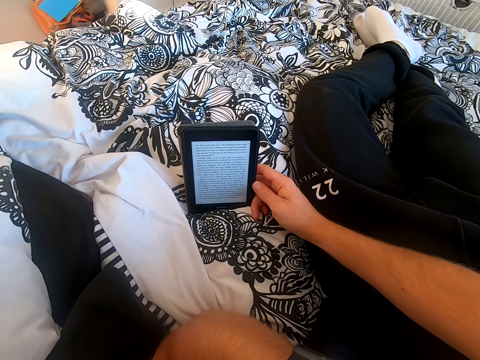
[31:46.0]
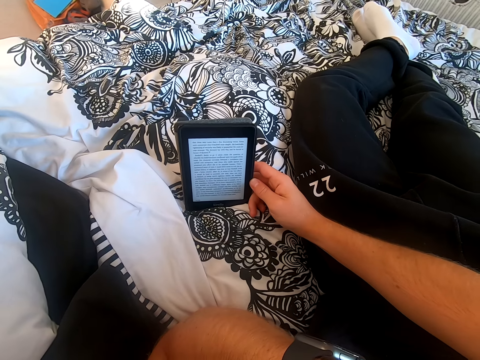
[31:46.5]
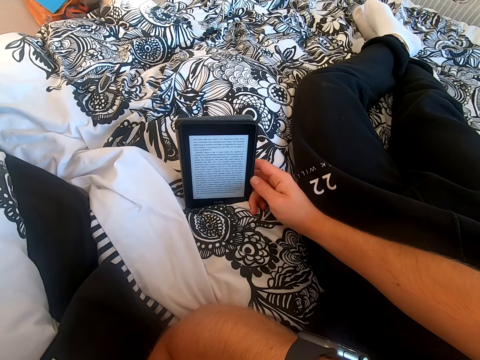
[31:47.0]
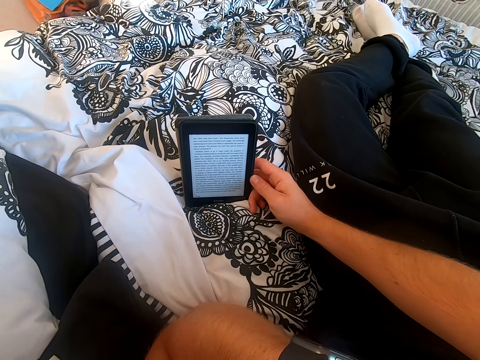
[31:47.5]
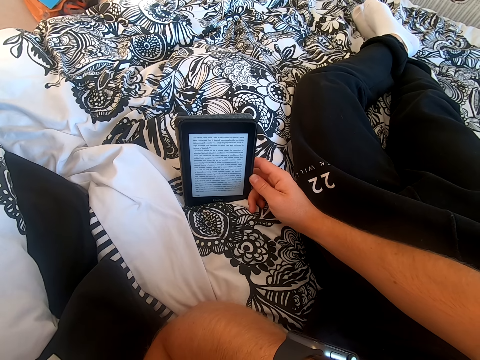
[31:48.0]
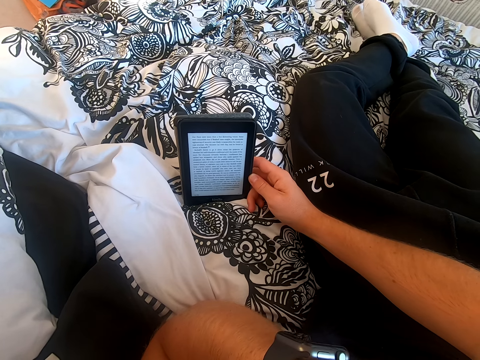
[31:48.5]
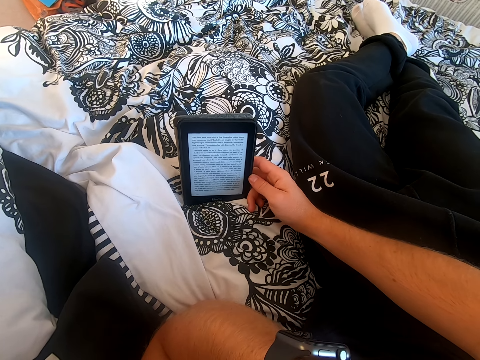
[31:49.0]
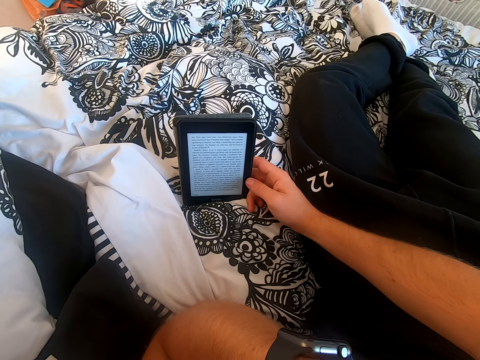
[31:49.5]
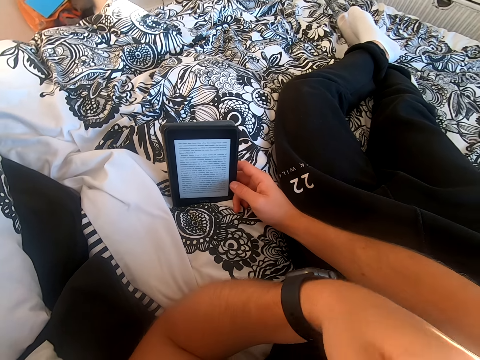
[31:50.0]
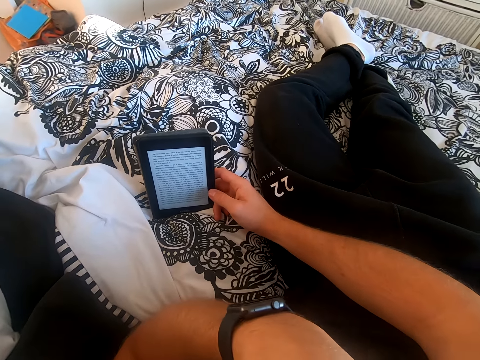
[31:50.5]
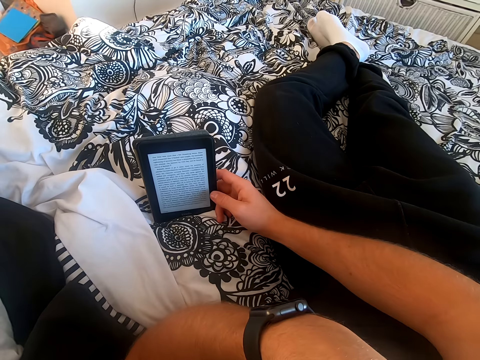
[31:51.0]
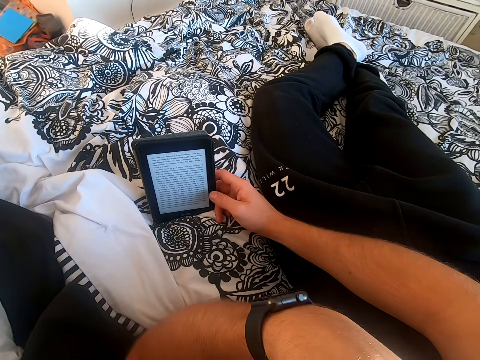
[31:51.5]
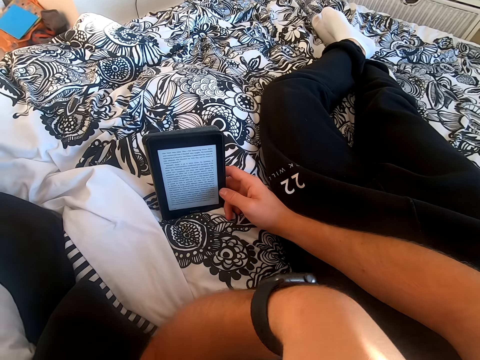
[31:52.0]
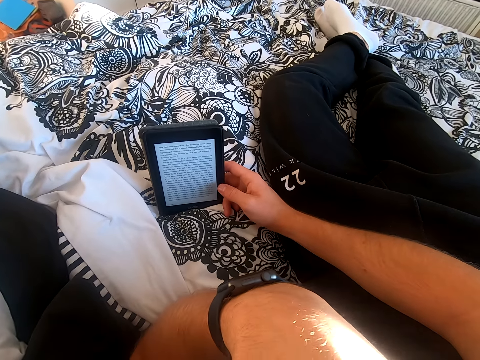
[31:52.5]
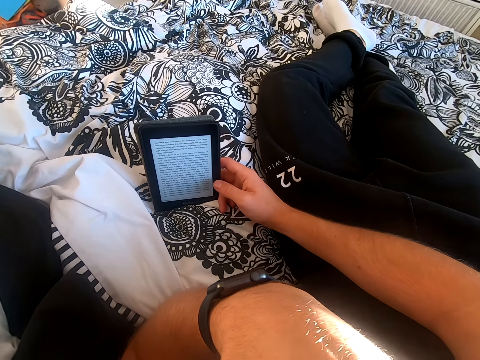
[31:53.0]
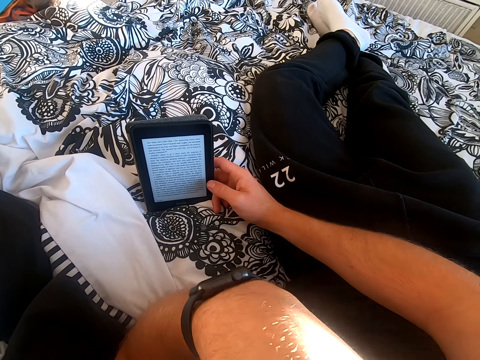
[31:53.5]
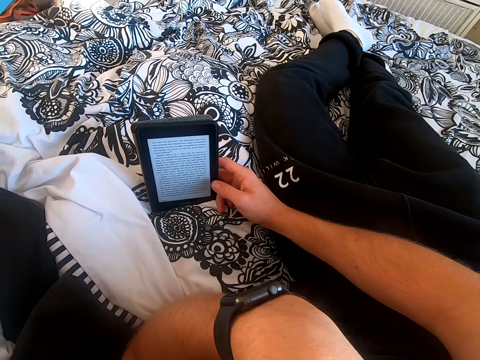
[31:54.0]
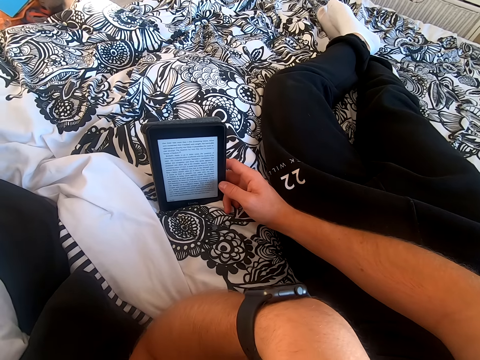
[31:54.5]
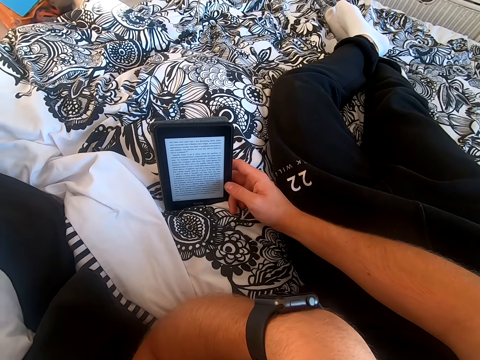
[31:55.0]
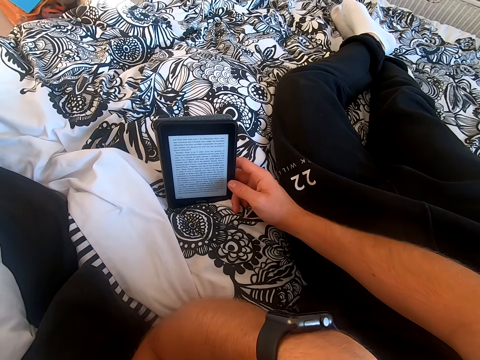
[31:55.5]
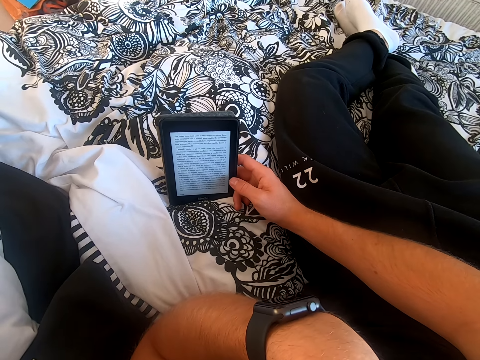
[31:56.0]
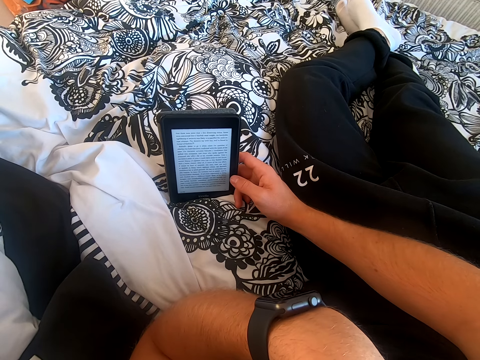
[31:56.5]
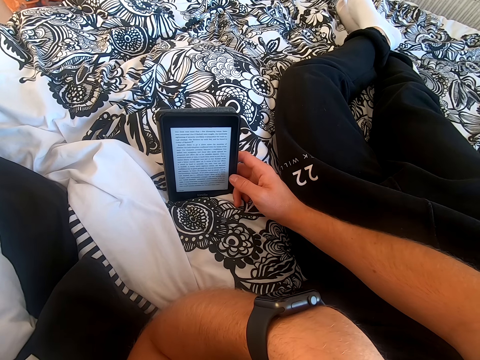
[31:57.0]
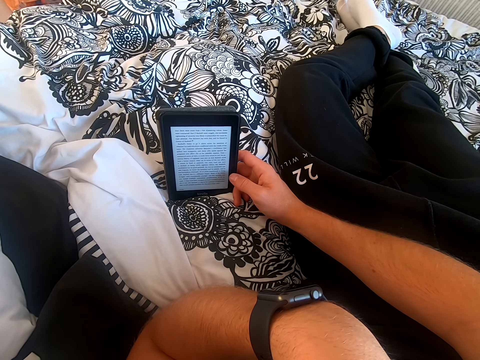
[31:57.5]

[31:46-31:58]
The camera wearer reads a book on the tablet.

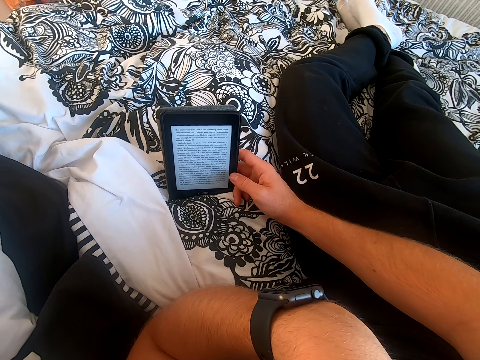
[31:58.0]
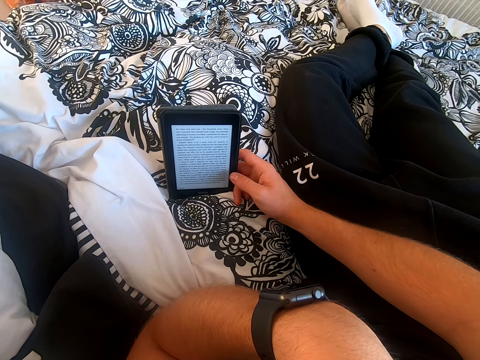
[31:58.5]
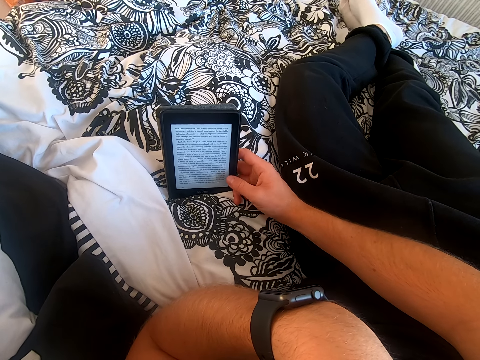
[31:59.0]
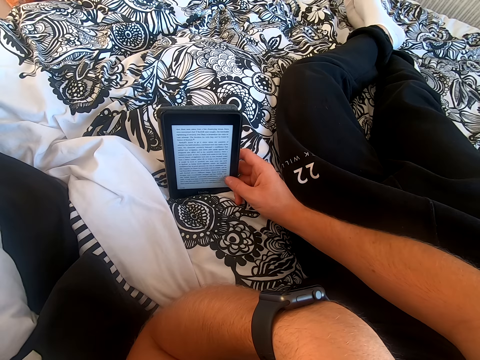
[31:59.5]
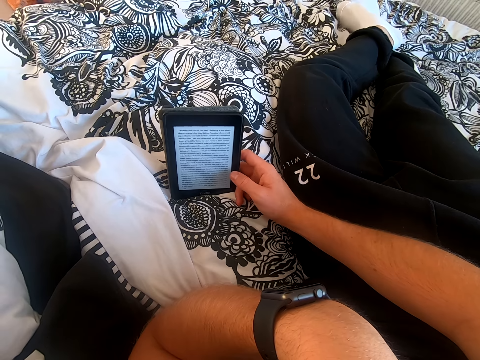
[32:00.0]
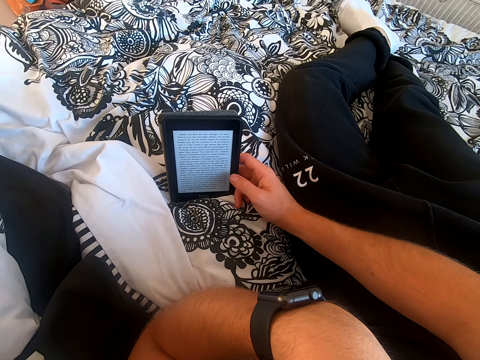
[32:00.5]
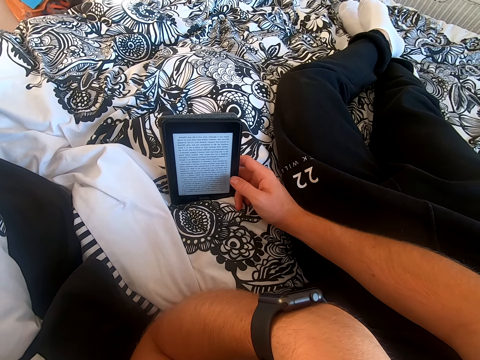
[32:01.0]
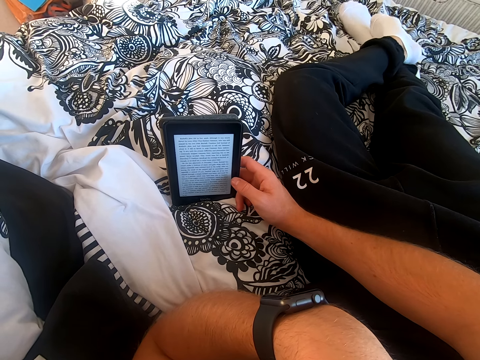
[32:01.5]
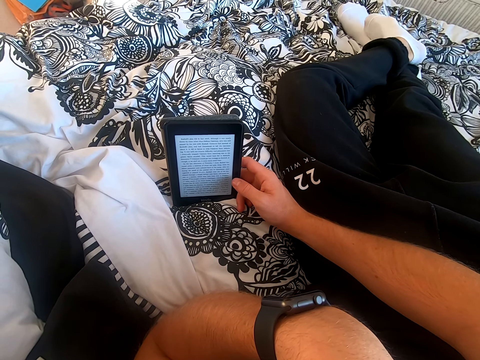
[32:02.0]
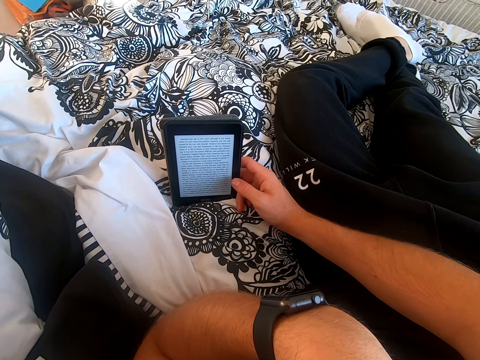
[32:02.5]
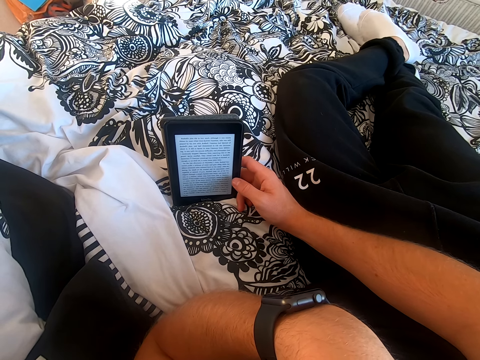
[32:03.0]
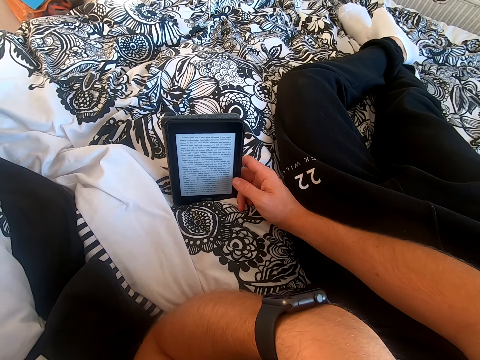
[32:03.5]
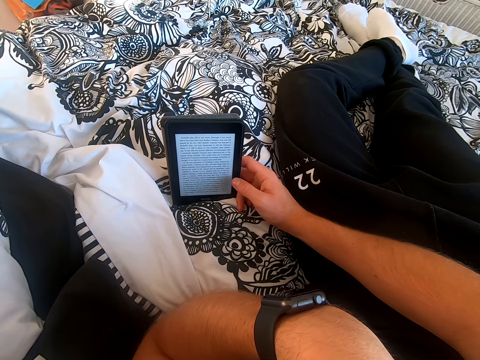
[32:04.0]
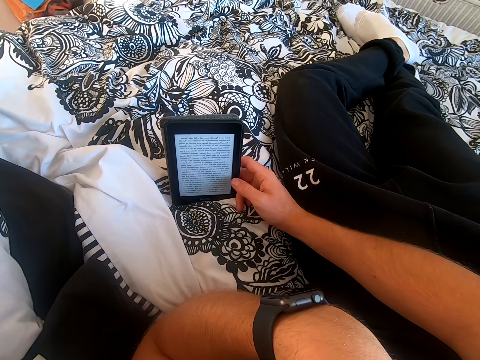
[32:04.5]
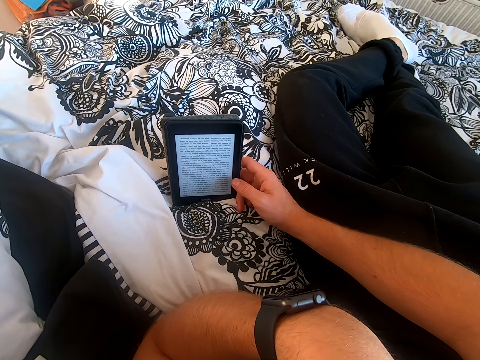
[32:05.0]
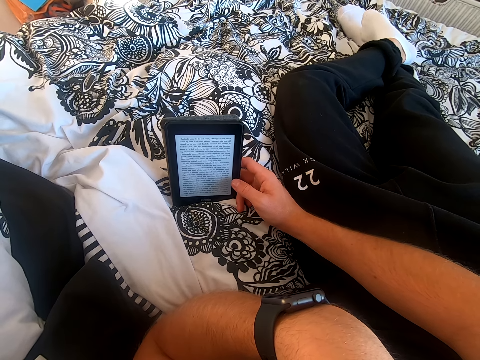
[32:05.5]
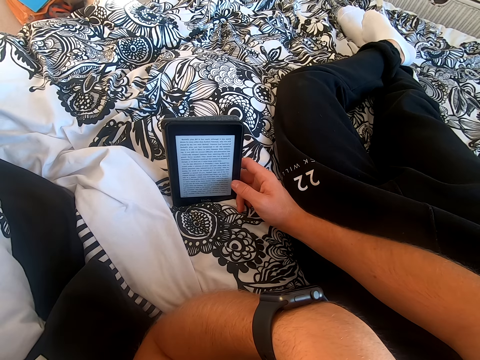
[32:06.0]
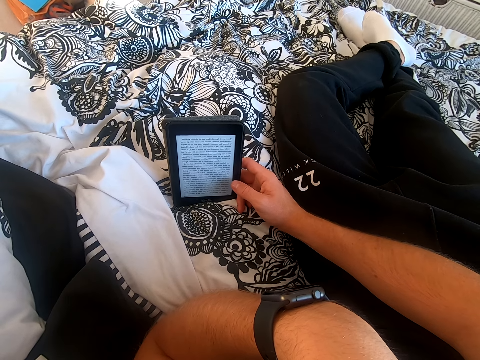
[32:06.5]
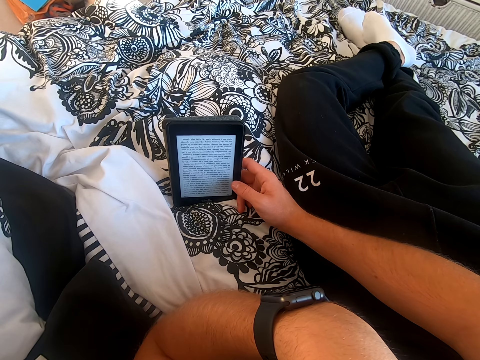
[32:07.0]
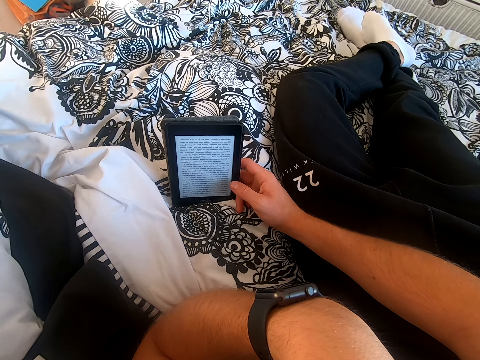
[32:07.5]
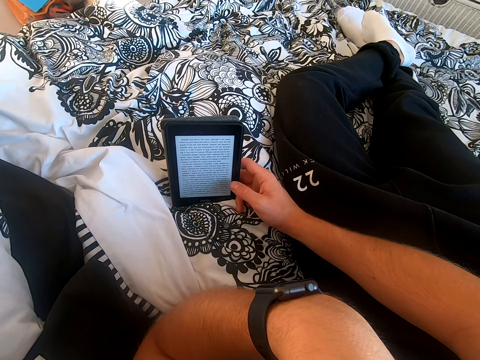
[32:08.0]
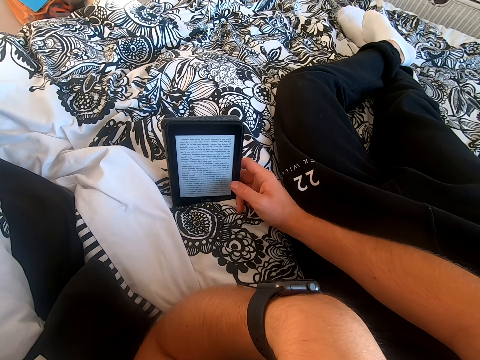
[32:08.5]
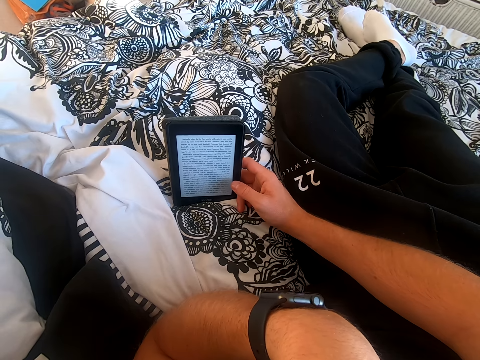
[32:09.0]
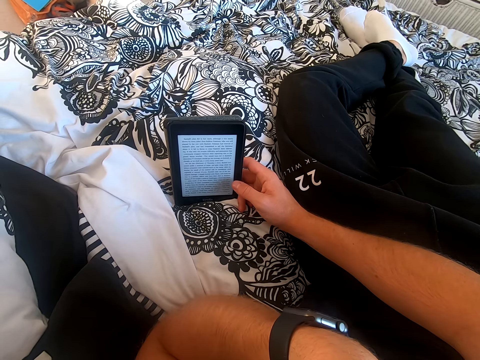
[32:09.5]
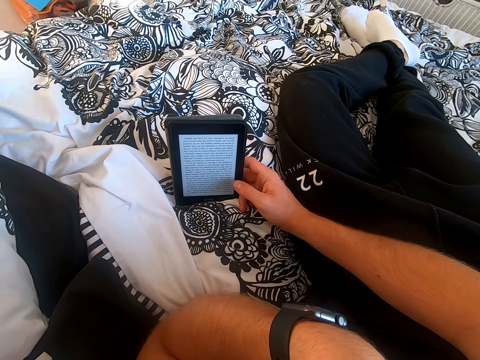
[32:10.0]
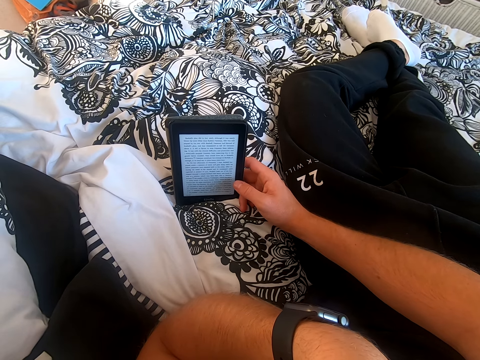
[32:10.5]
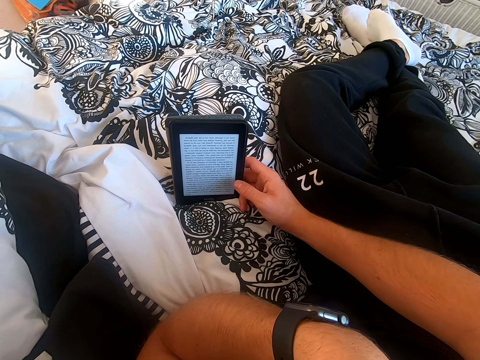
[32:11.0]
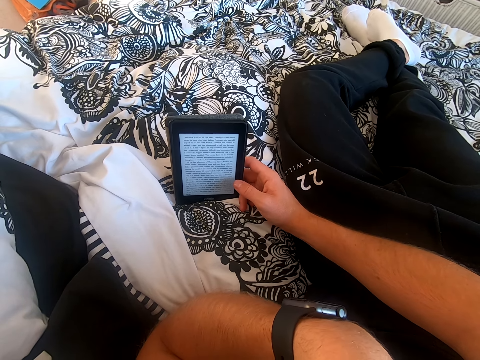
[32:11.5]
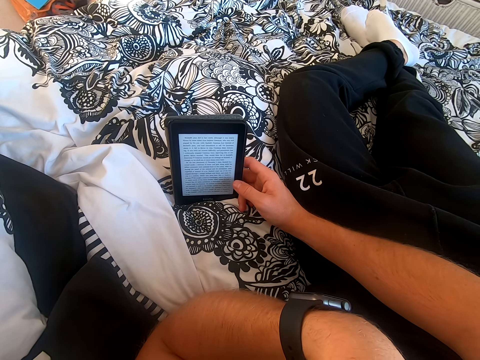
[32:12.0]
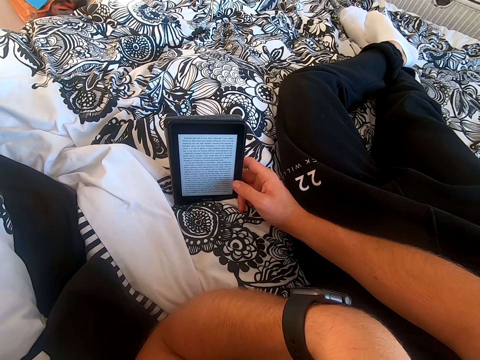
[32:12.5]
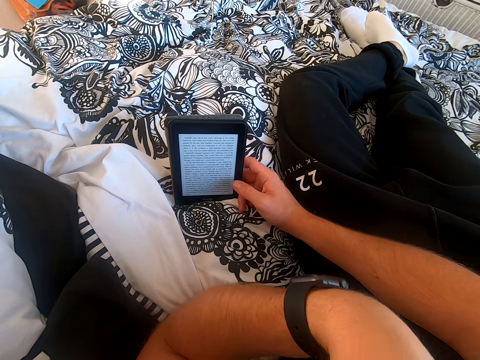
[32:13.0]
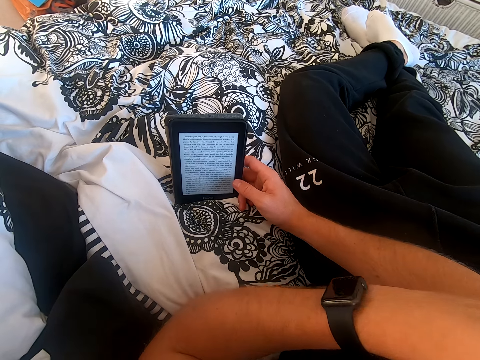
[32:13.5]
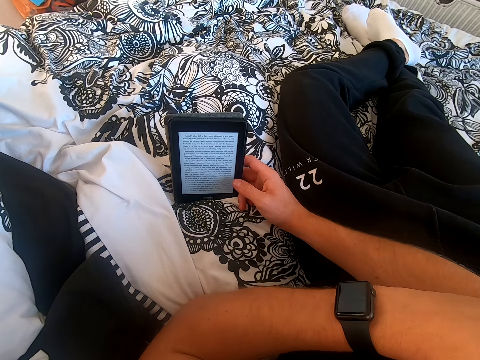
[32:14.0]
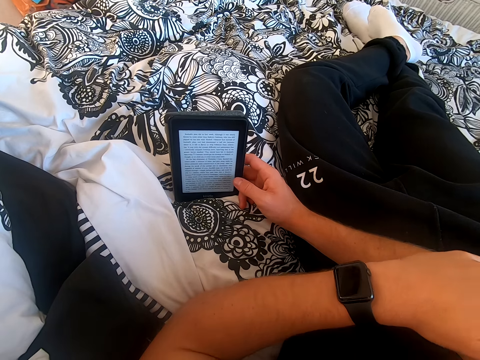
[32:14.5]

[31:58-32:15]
The camera wearer scrolls through the tablet. He rubs his legs together. He reads on the tablet.
